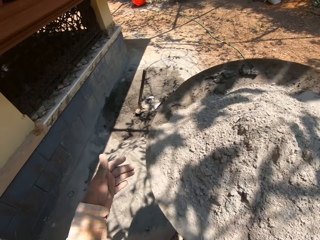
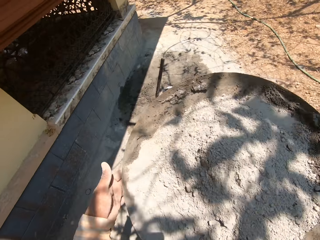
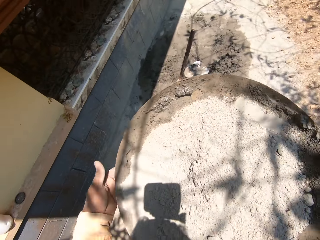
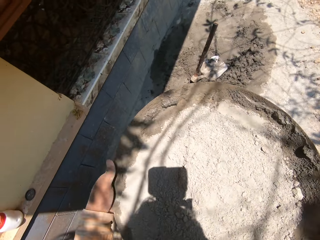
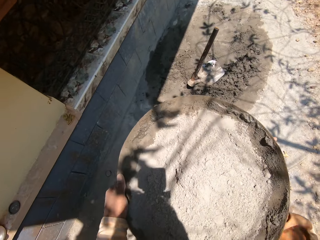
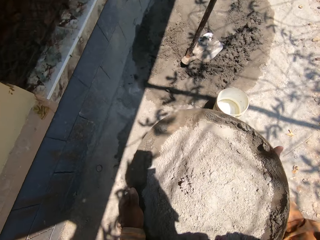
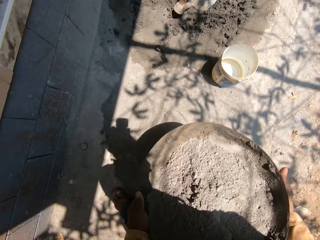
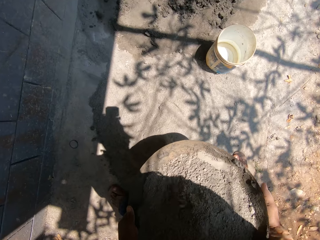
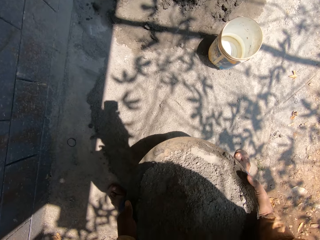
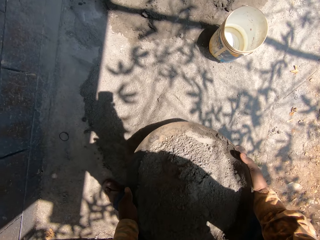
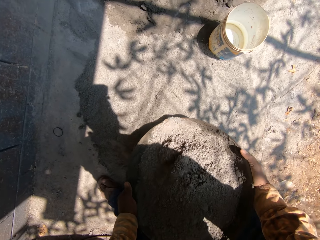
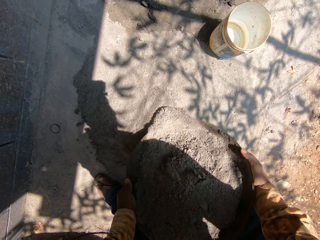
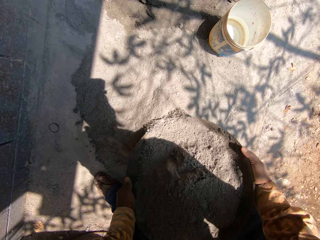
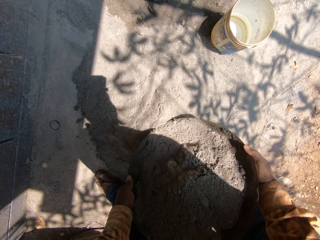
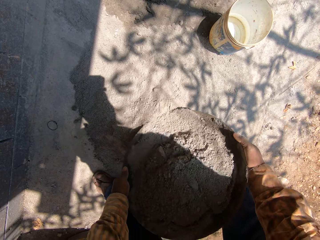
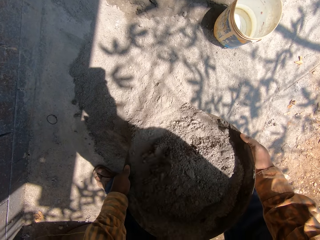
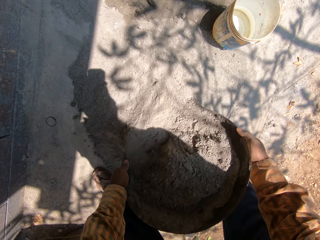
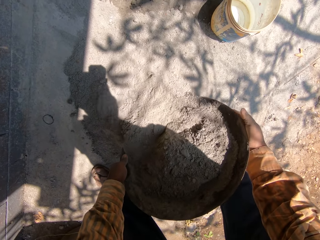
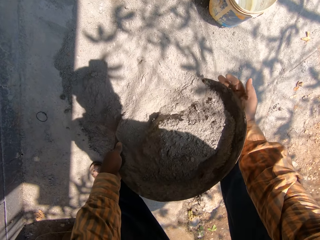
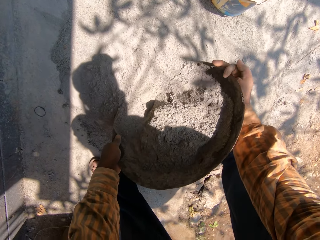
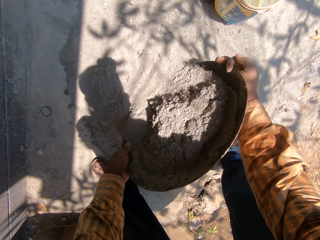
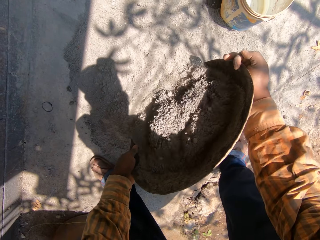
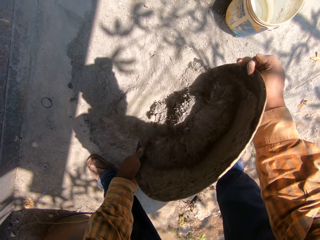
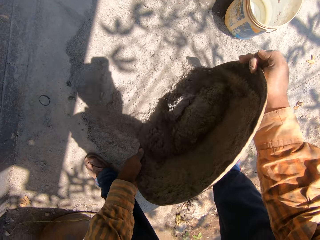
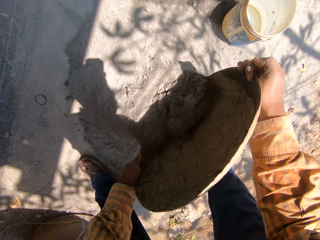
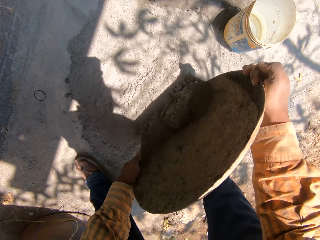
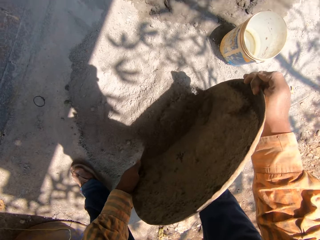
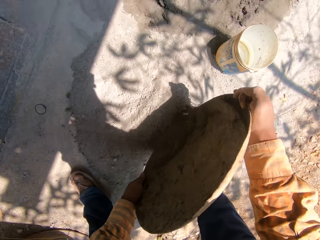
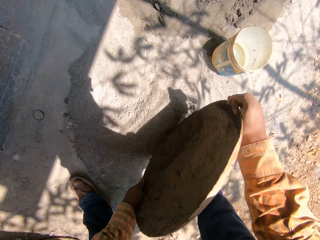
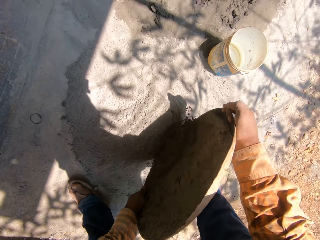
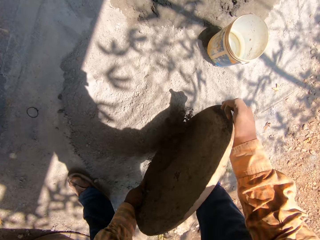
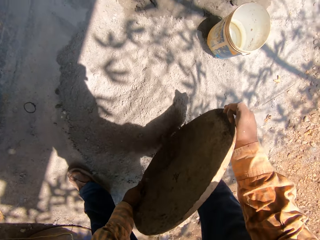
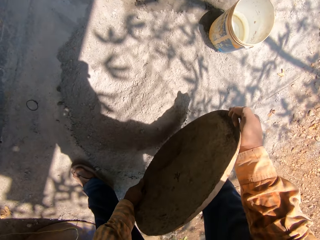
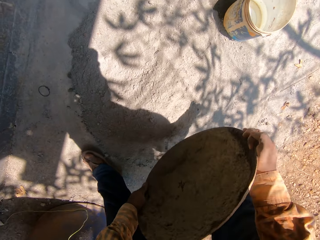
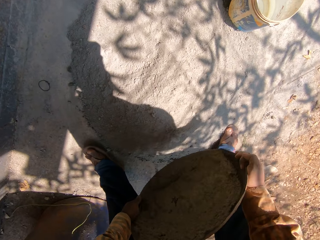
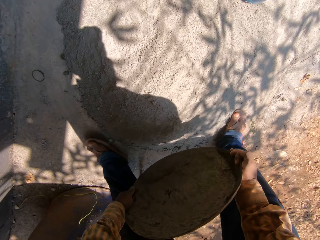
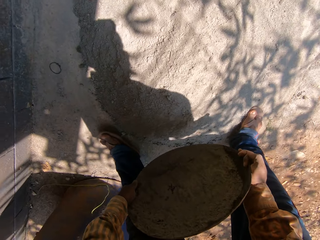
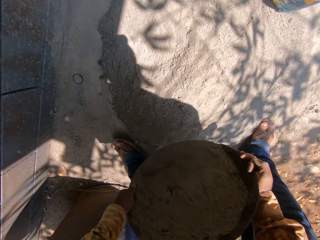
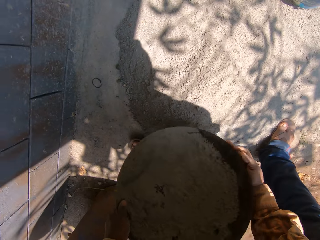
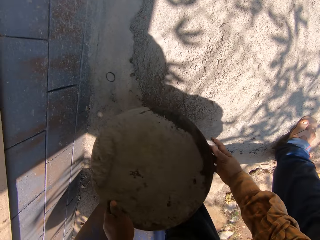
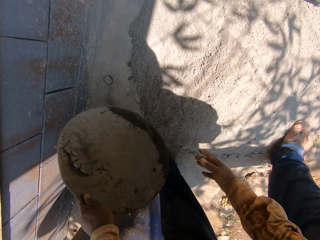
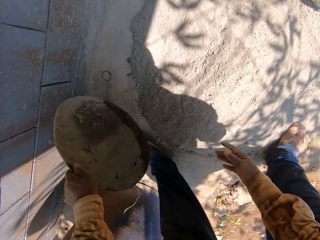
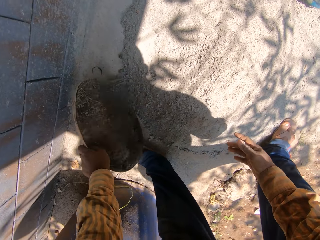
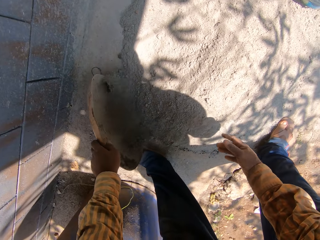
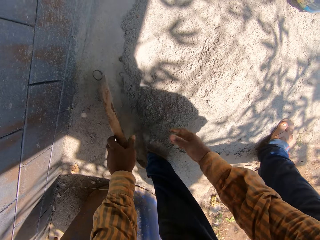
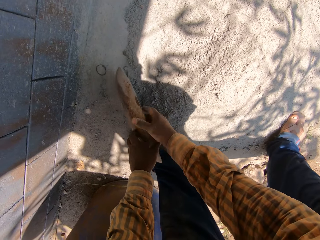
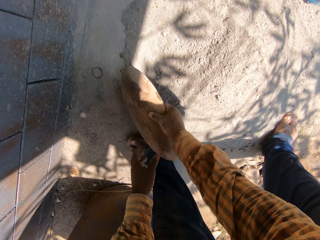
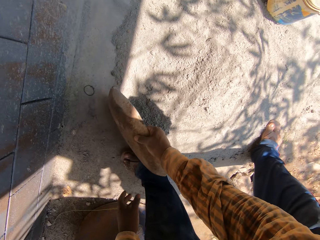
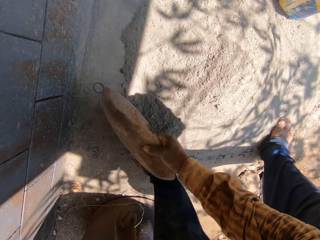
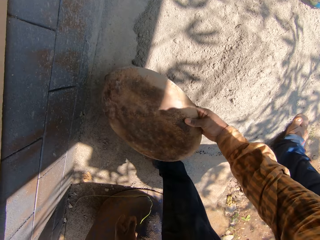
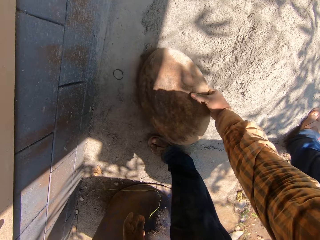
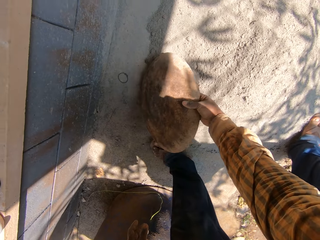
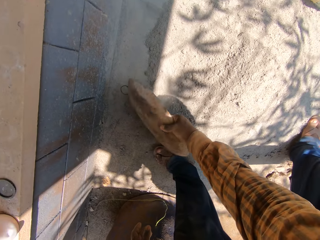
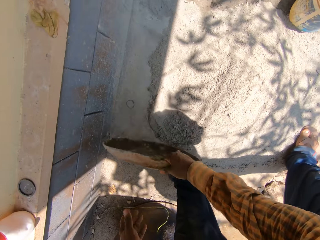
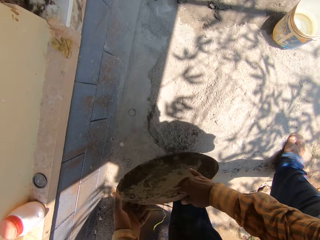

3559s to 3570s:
The camera wearer pours cement on the floor from the head pan with both hands. He hits the head pan on the floor with his left hand. He hits the head pan on the floor with his right hand.

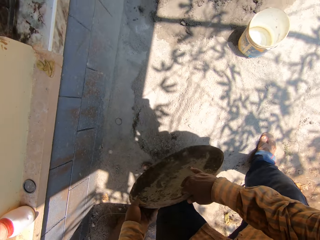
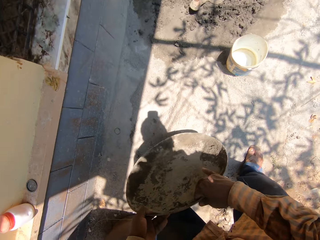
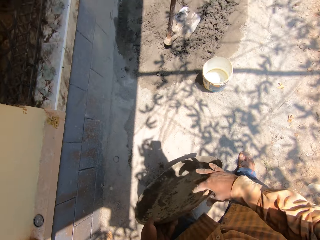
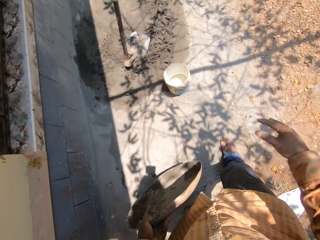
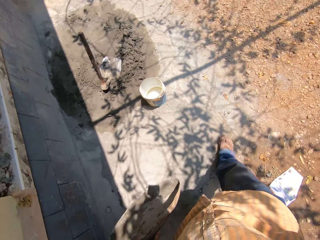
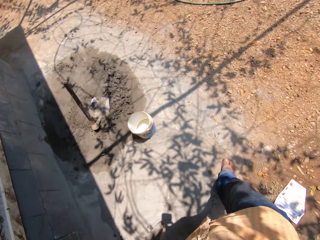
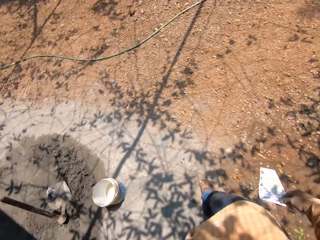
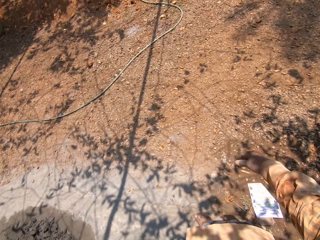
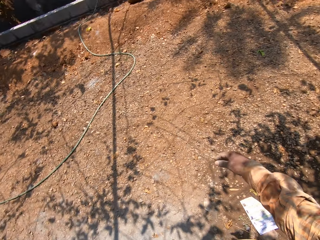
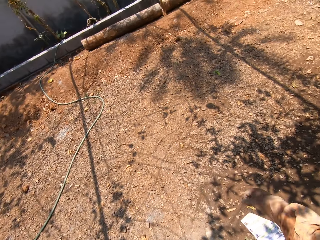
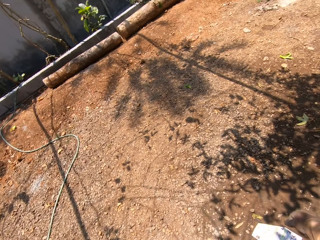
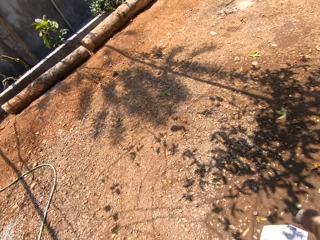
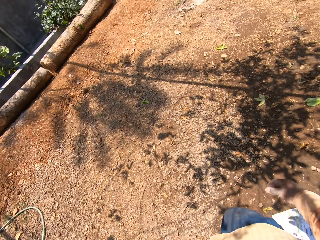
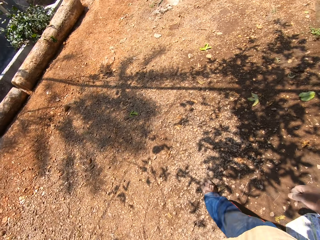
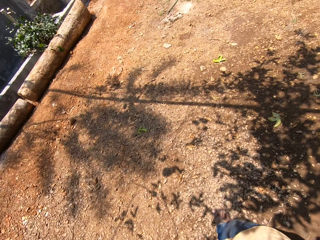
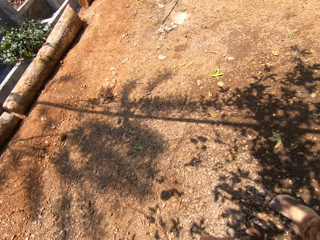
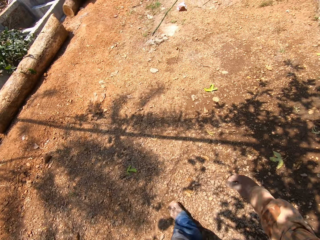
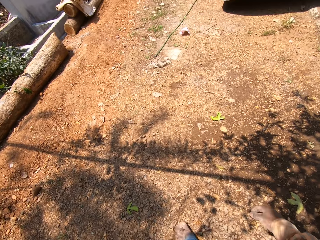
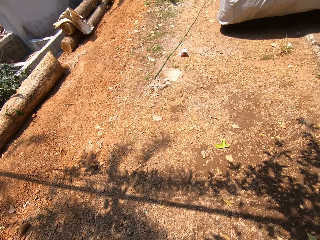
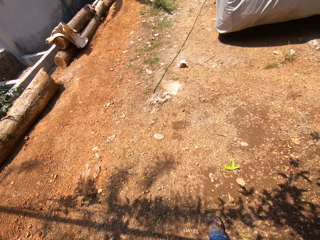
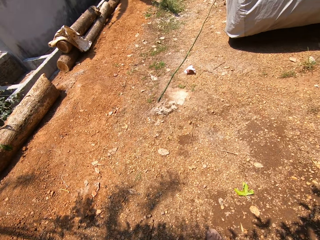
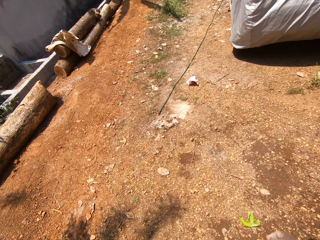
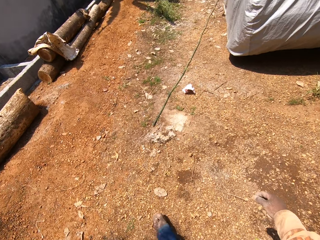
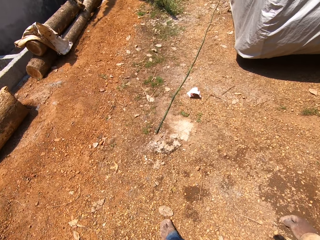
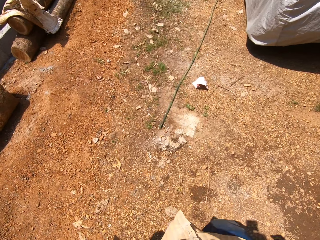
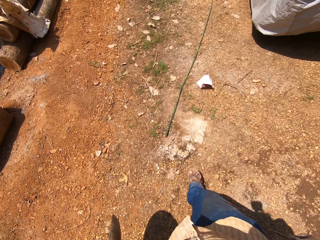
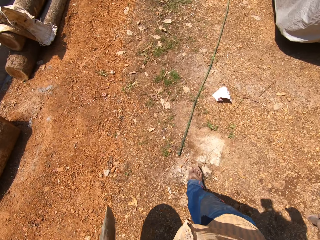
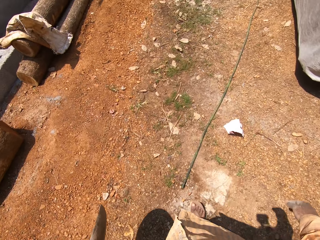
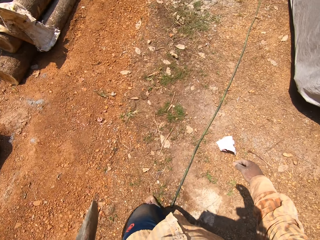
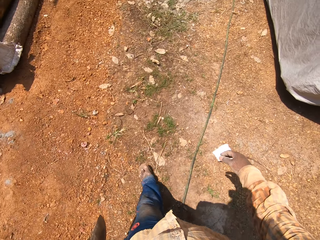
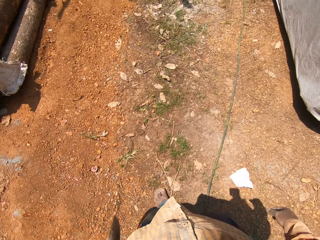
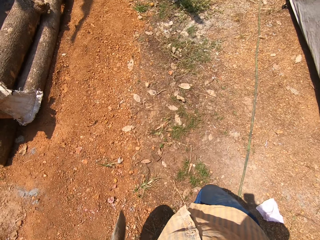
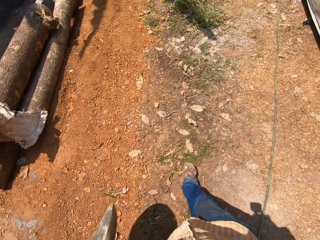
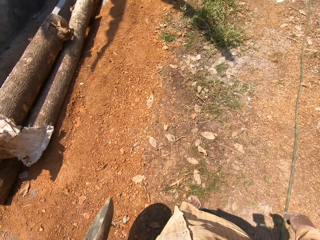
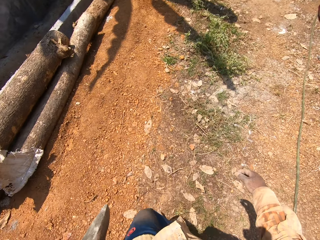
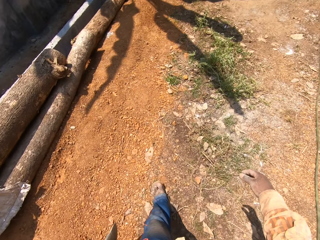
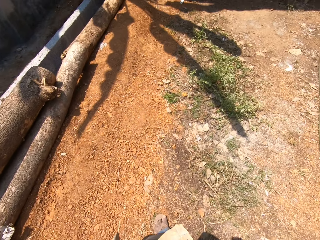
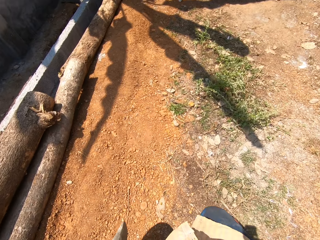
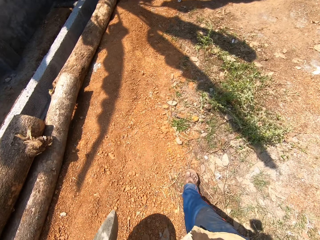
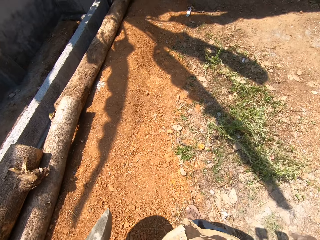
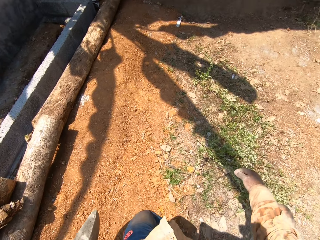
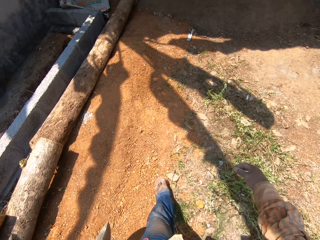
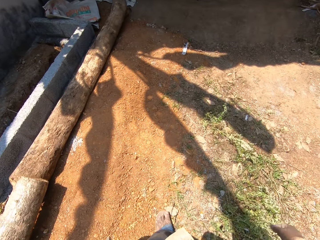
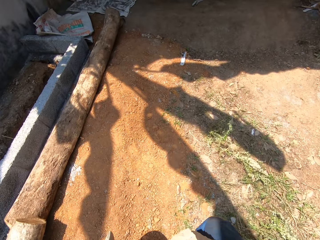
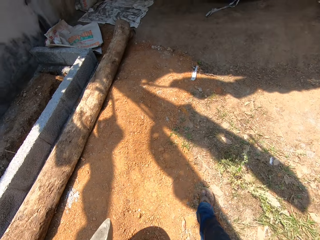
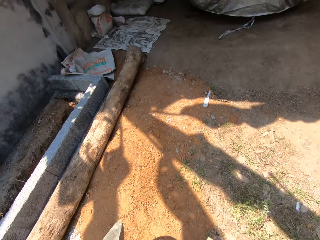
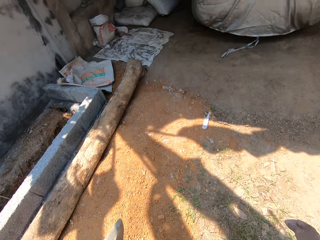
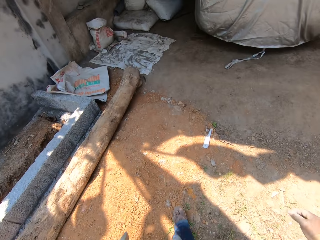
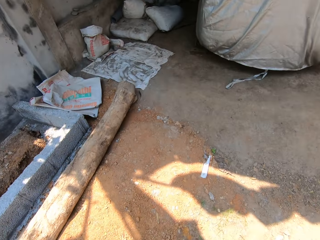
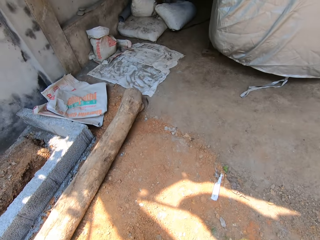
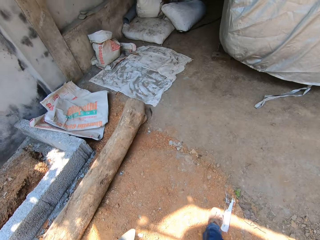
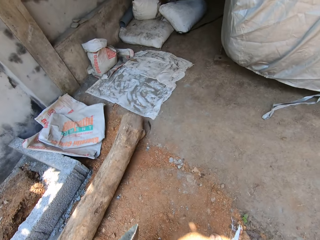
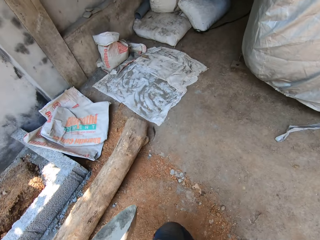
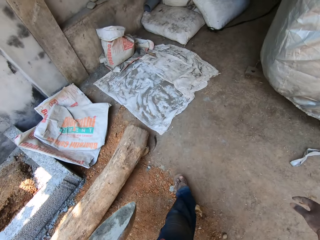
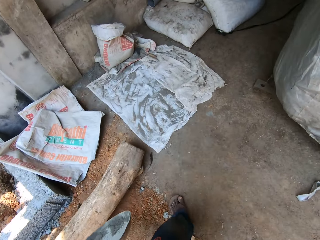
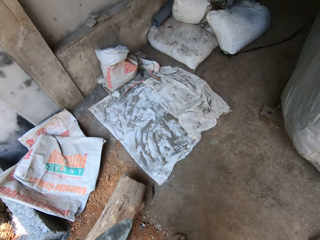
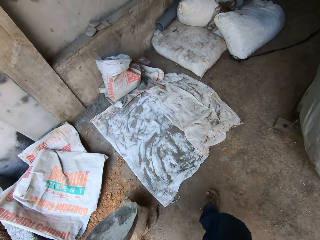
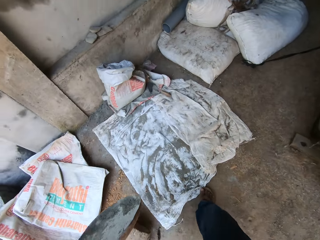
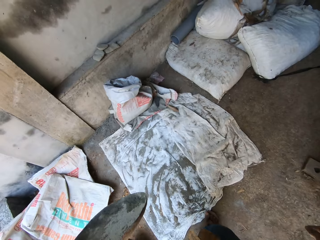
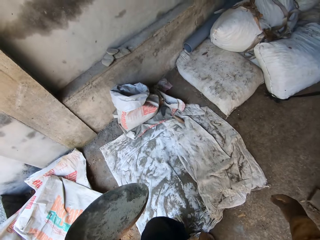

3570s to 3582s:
The camera wearer passes the head pan from his right hand to his left hand. He walks across the compound.
